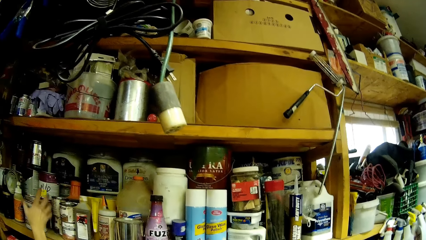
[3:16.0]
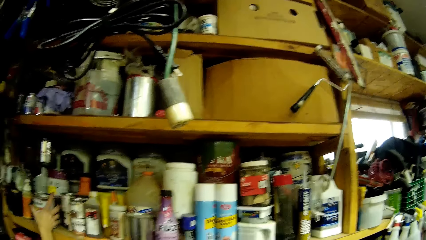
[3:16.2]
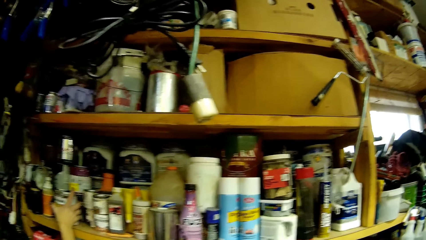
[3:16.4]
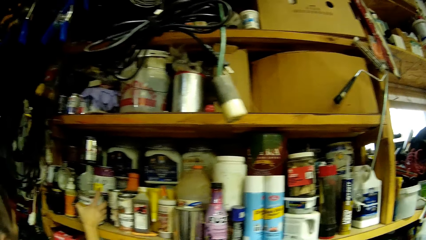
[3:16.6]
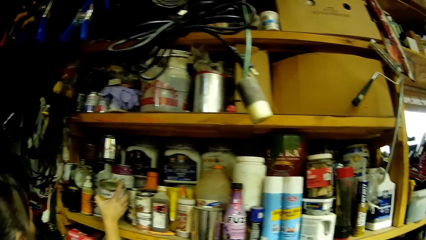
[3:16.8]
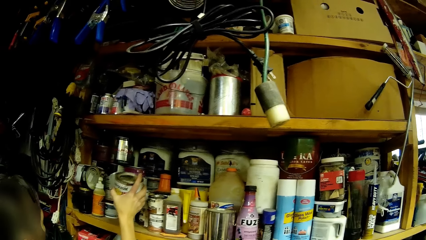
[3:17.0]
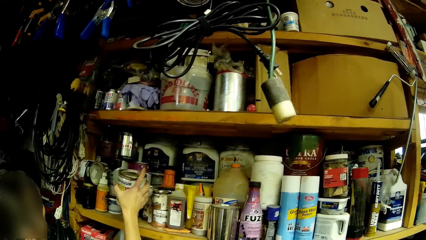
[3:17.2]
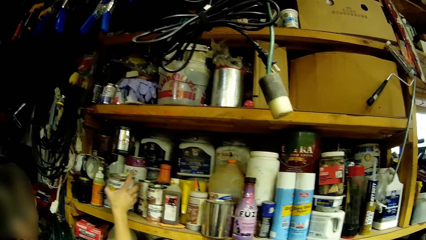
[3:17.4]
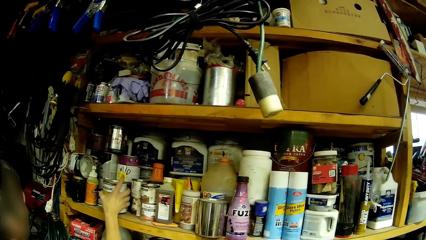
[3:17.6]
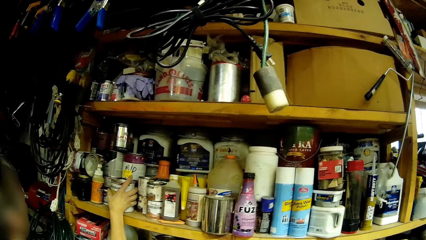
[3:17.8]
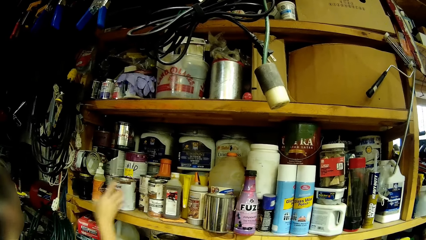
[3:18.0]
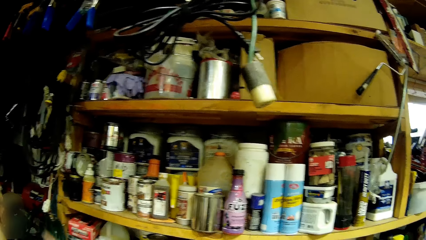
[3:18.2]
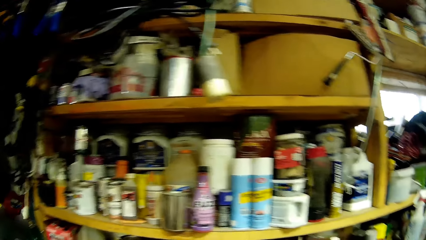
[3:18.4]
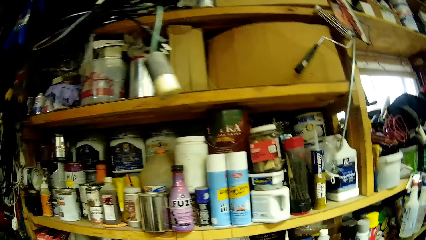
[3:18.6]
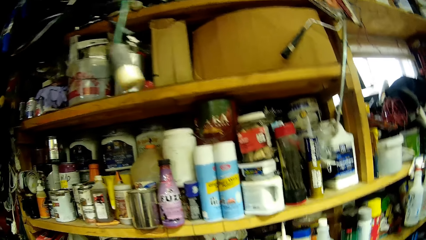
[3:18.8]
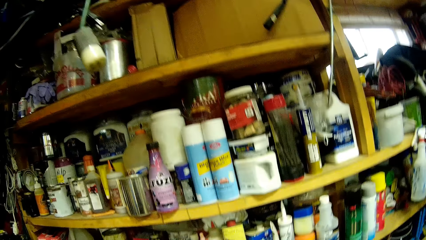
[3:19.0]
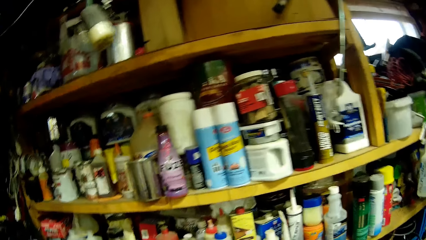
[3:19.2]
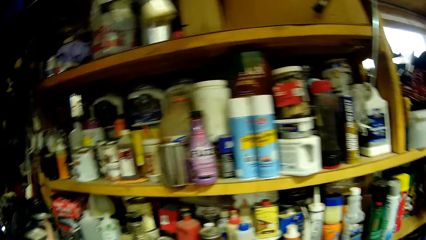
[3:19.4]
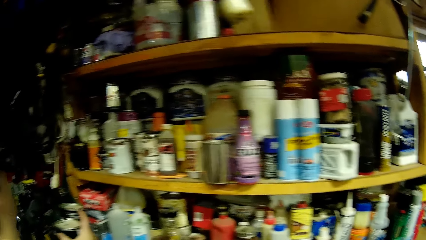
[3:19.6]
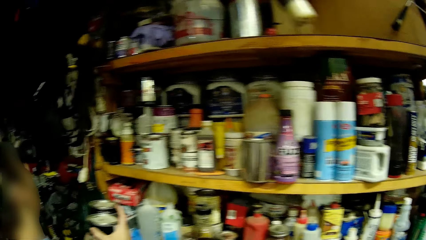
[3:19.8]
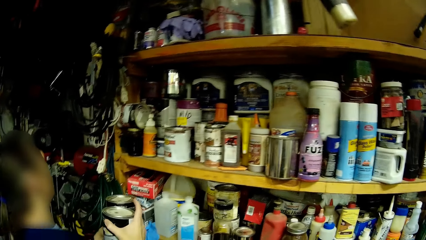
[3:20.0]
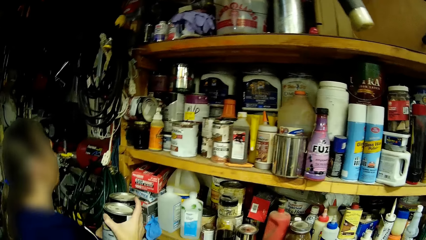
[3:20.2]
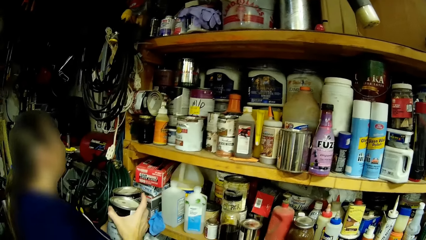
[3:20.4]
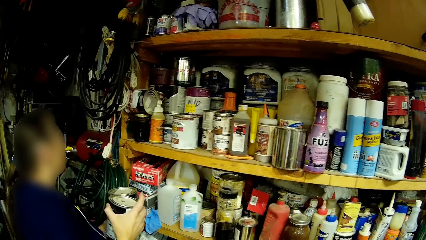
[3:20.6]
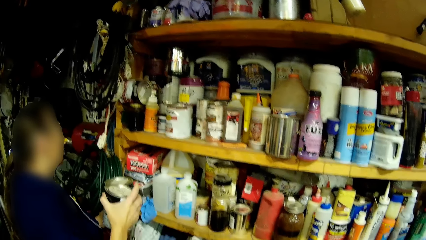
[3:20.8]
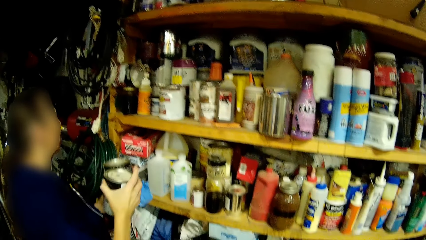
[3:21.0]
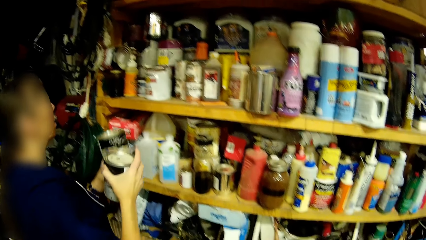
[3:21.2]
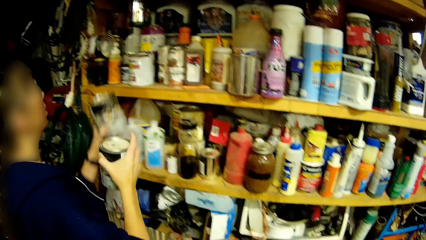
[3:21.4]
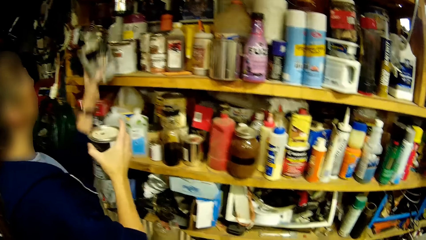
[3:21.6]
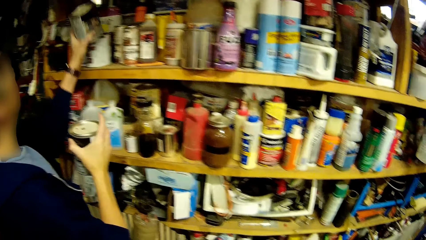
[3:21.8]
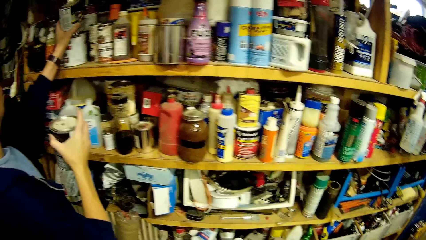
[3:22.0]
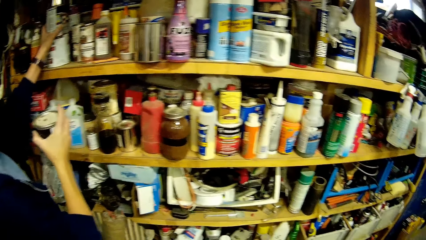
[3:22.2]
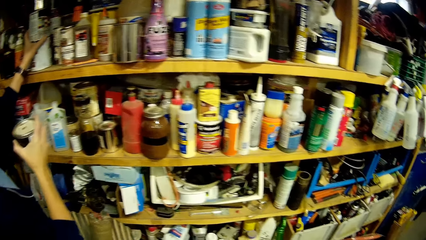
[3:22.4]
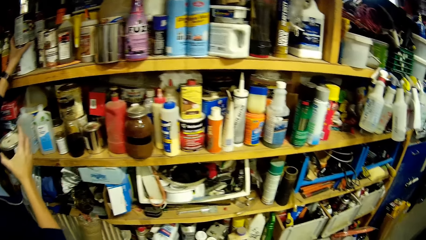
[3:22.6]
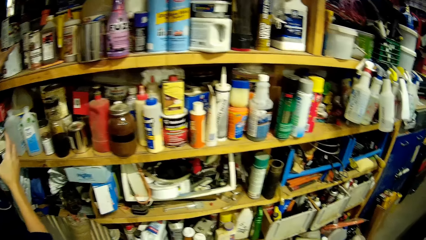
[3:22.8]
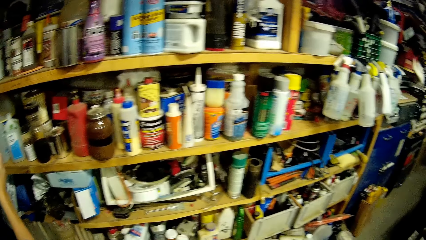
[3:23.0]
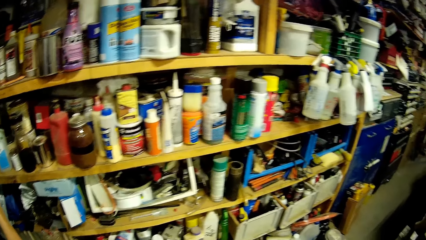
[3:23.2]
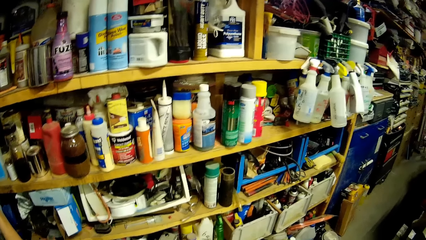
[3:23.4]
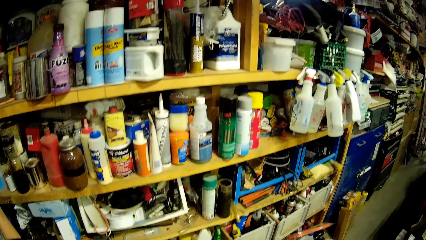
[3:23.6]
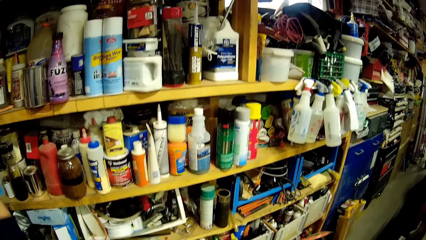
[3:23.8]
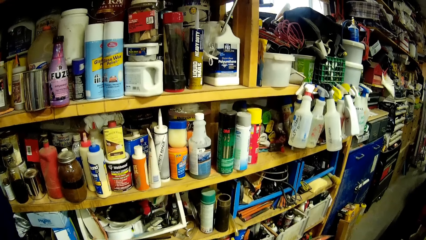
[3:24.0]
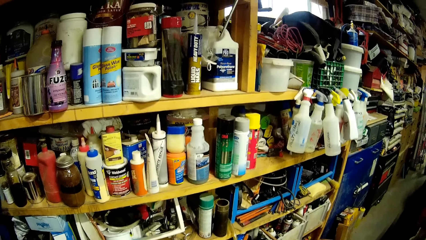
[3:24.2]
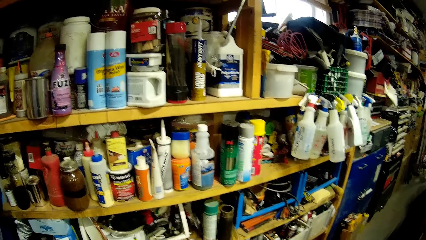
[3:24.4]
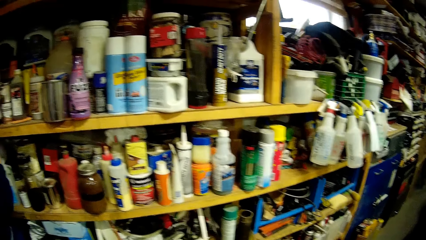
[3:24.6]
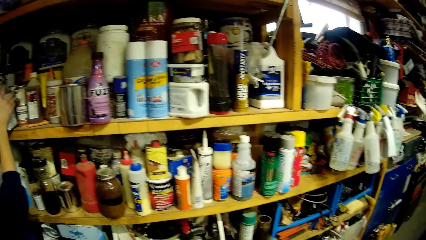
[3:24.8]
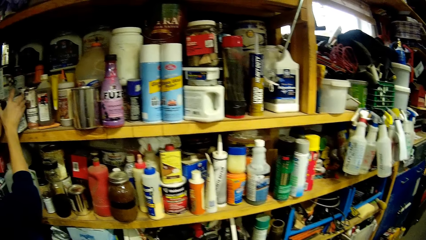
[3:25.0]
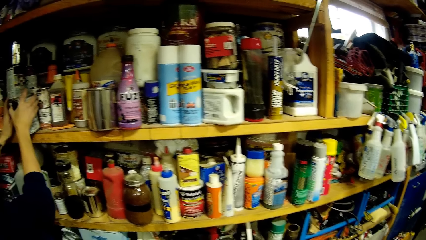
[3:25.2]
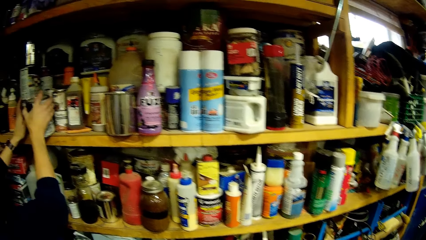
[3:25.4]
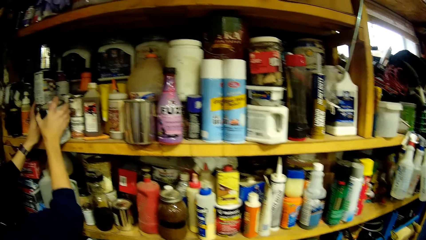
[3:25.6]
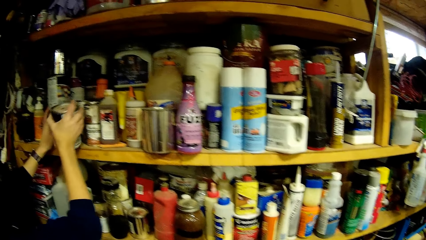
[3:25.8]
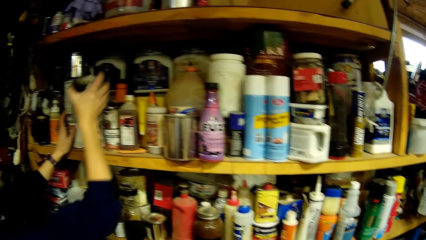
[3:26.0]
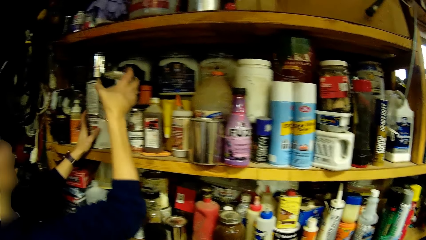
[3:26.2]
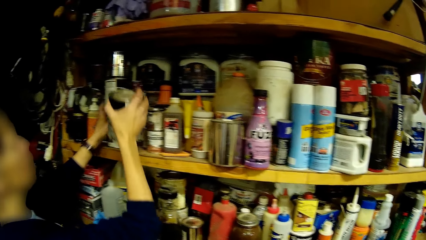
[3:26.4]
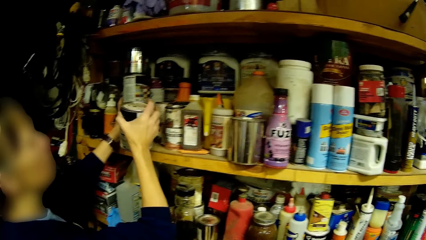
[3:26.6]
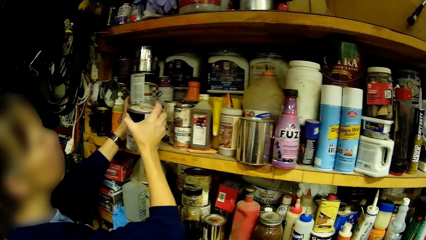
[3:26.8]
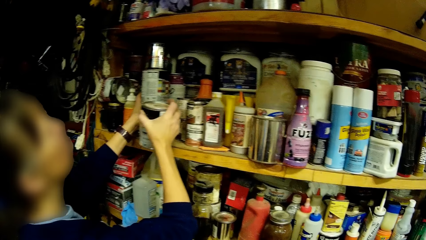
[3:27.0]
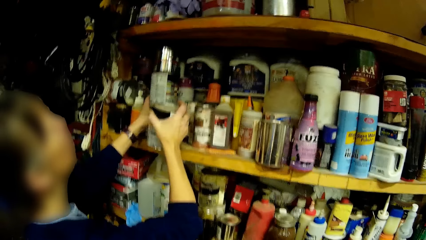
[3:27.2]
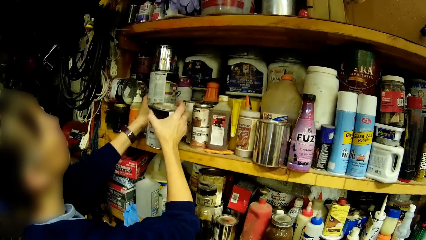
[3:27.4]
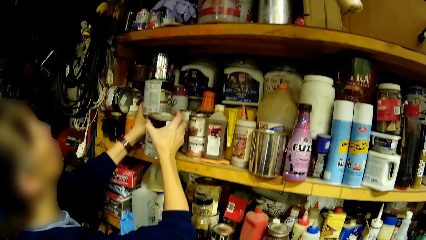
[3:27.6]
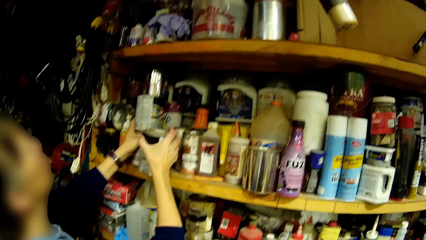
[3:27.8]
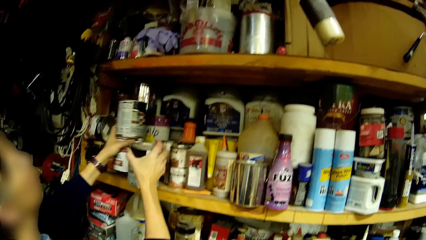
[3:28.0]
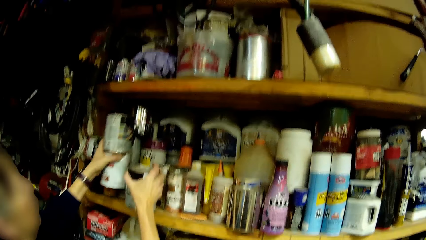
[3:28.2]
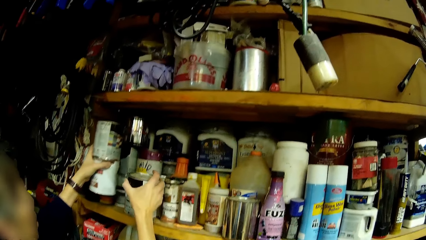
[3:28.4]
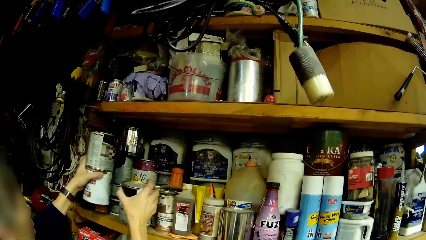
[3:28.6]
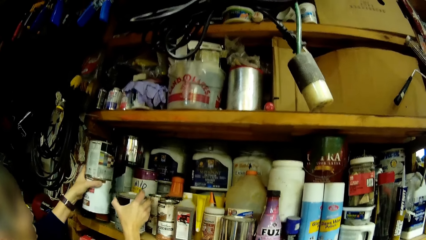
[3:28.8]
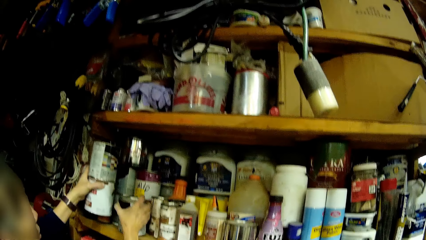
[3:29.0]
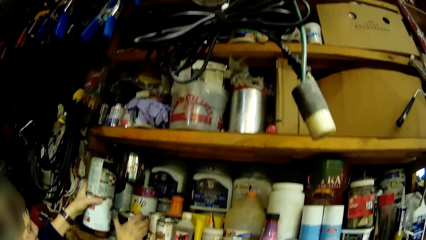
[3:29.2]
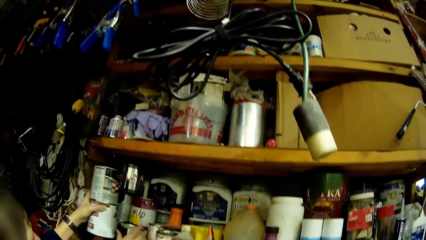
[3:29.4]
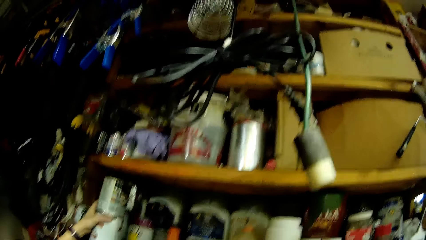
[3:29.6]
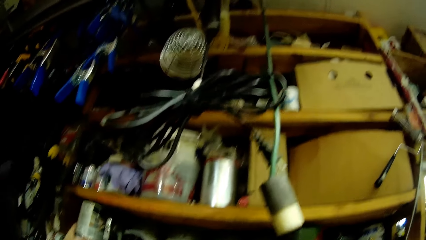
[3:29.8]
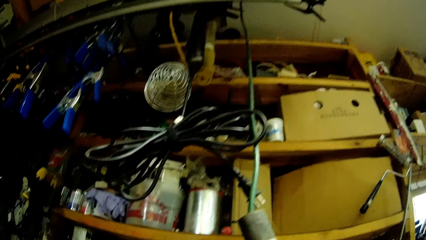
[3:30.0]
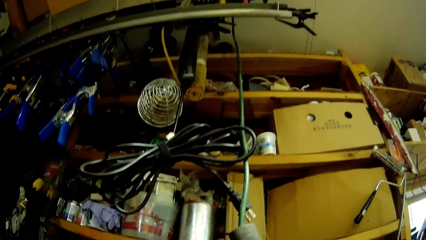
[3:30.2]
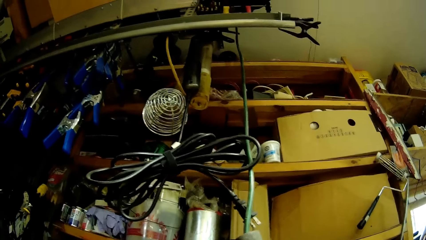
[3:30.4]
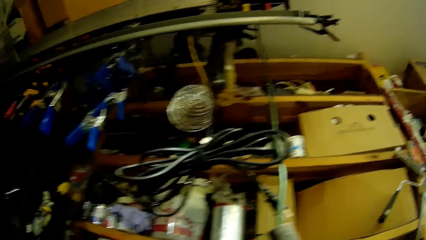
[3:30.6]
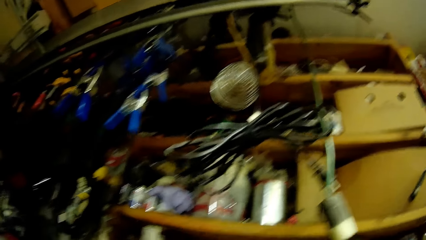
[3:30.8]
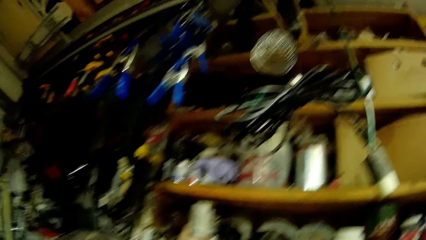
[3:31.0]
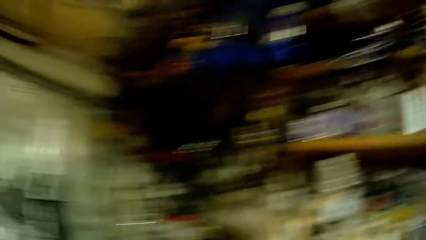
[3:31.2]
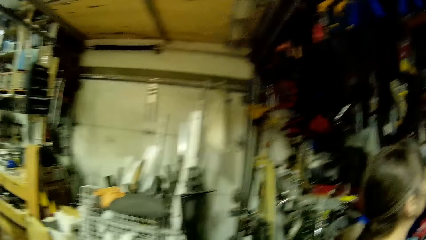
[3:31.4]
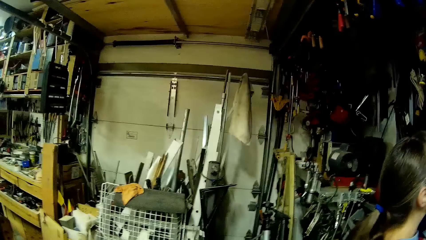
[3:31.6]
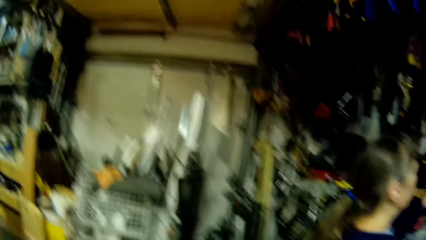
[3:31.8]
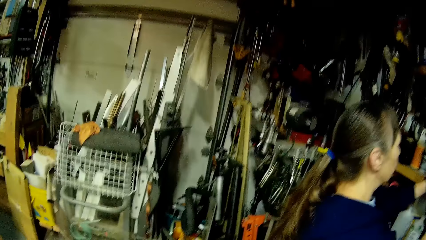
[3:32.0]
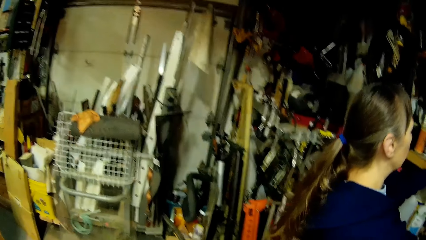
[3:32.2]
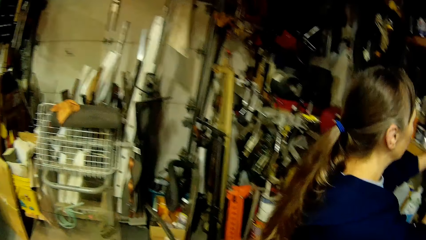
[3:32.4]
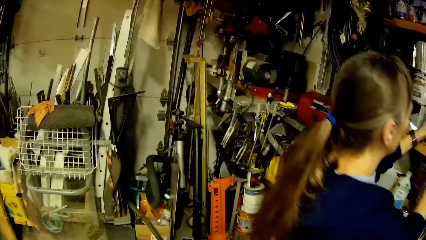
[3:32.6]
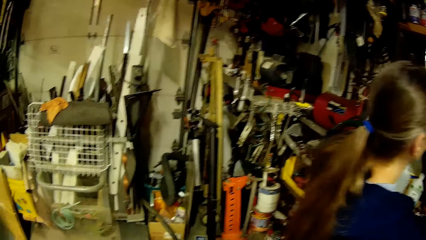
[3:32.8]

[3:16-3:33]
A woman adjusts a container from the shelf with her right hand. She returns the container to the shelf with her left hand. She returns the container to the shelf with her right hand. She lifts the containers on the shelf with her left hand and returns the containers to the shelf with her left hand.
